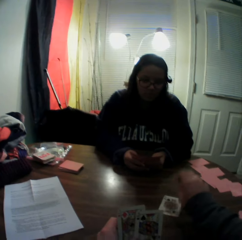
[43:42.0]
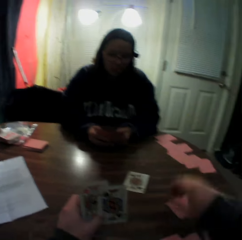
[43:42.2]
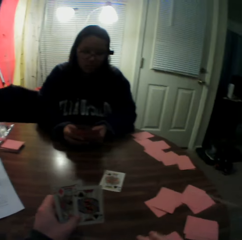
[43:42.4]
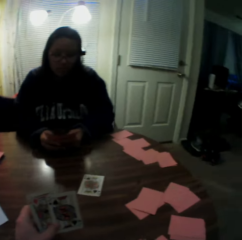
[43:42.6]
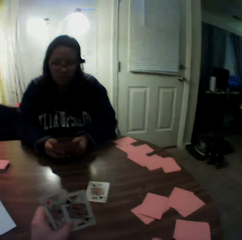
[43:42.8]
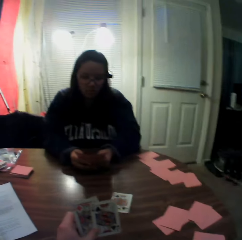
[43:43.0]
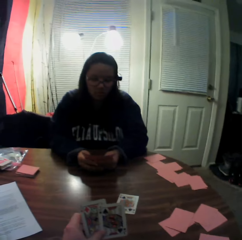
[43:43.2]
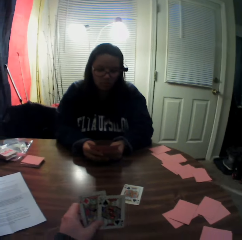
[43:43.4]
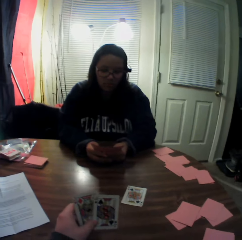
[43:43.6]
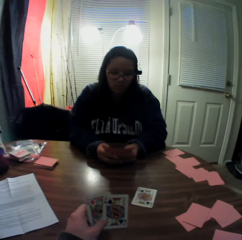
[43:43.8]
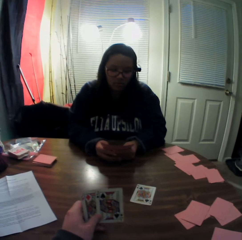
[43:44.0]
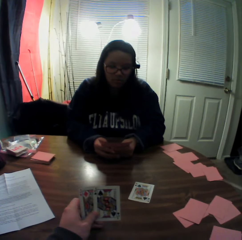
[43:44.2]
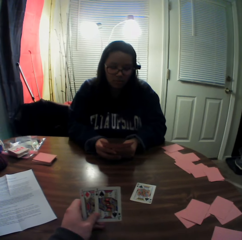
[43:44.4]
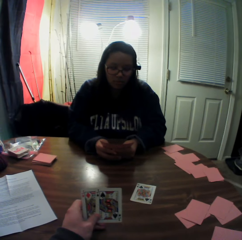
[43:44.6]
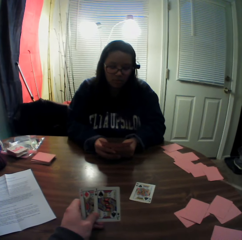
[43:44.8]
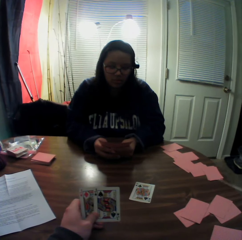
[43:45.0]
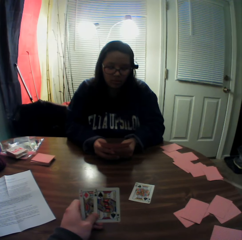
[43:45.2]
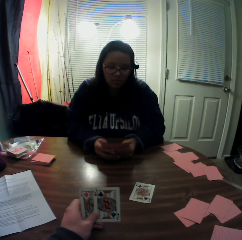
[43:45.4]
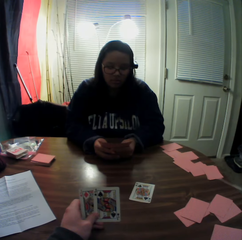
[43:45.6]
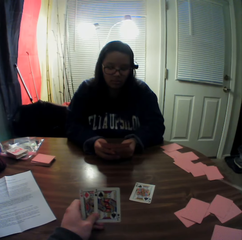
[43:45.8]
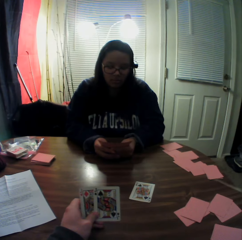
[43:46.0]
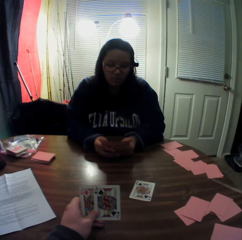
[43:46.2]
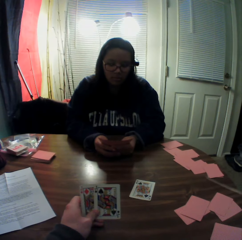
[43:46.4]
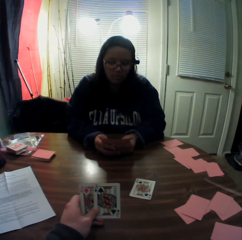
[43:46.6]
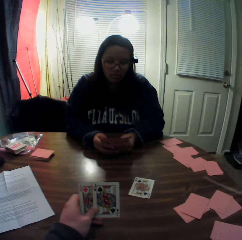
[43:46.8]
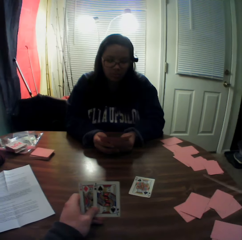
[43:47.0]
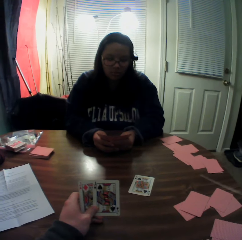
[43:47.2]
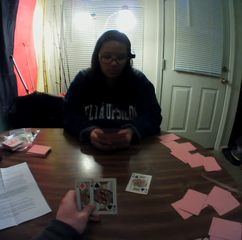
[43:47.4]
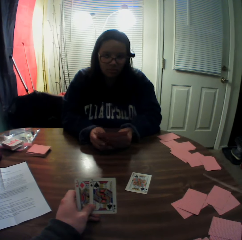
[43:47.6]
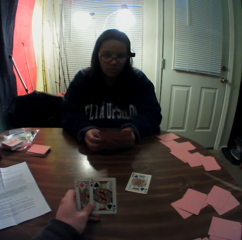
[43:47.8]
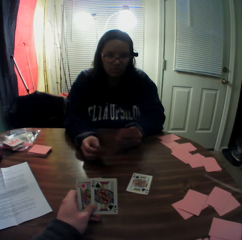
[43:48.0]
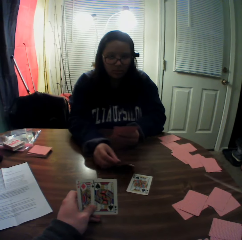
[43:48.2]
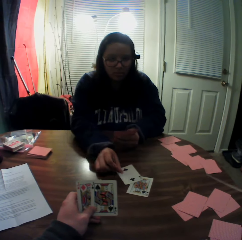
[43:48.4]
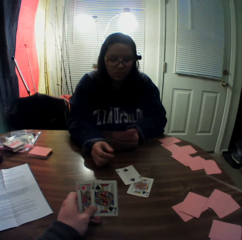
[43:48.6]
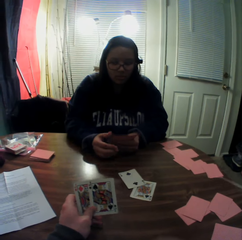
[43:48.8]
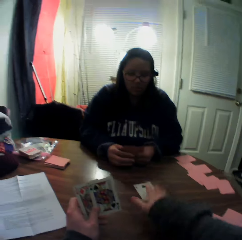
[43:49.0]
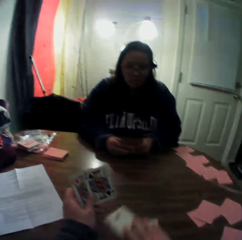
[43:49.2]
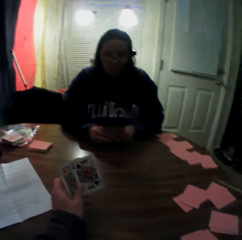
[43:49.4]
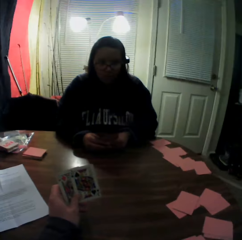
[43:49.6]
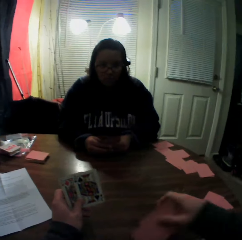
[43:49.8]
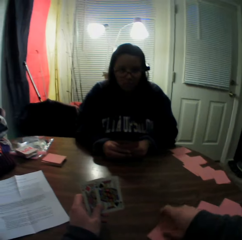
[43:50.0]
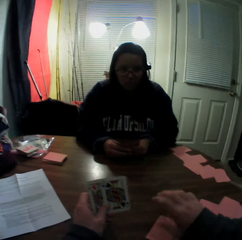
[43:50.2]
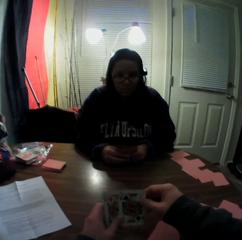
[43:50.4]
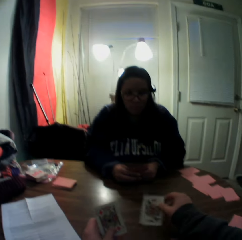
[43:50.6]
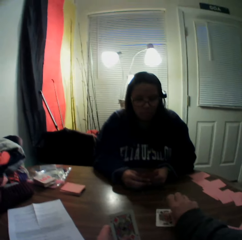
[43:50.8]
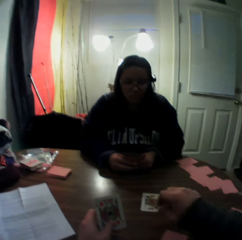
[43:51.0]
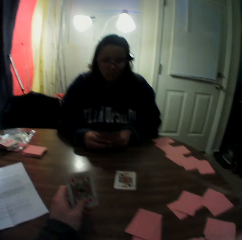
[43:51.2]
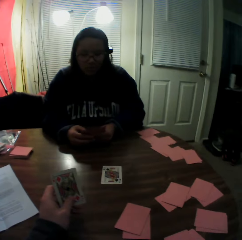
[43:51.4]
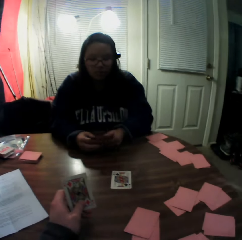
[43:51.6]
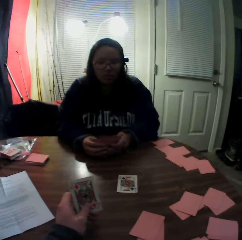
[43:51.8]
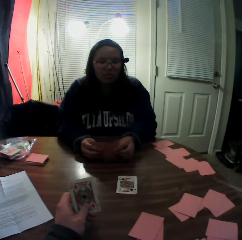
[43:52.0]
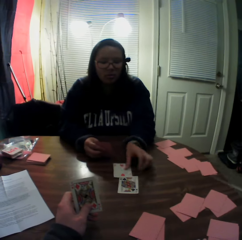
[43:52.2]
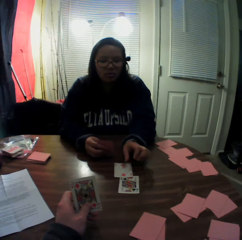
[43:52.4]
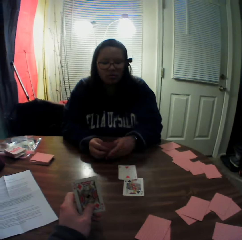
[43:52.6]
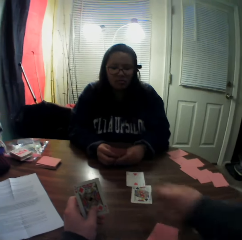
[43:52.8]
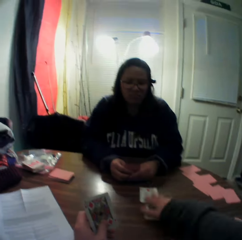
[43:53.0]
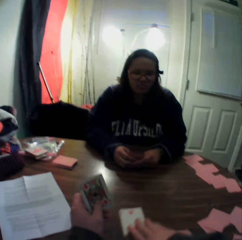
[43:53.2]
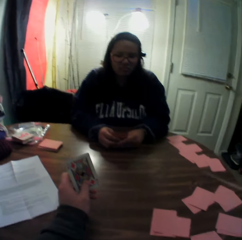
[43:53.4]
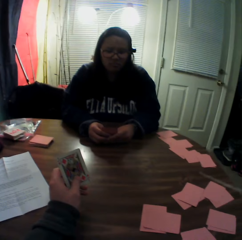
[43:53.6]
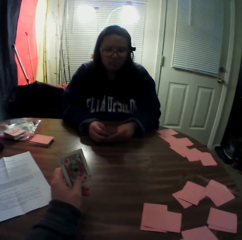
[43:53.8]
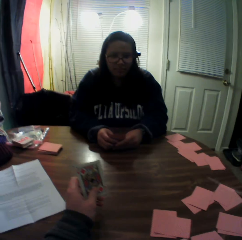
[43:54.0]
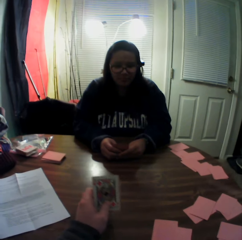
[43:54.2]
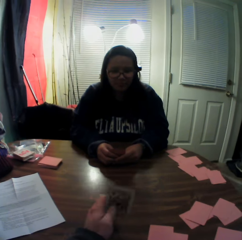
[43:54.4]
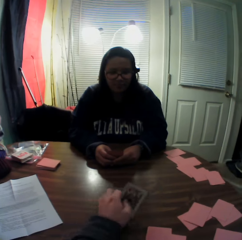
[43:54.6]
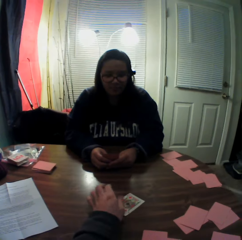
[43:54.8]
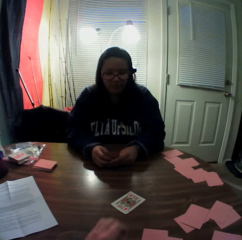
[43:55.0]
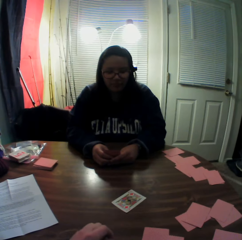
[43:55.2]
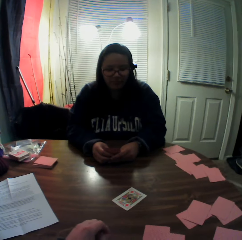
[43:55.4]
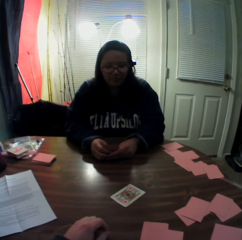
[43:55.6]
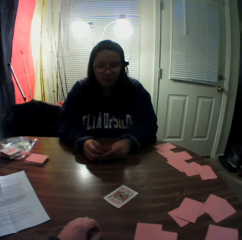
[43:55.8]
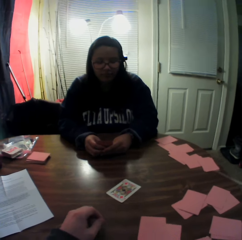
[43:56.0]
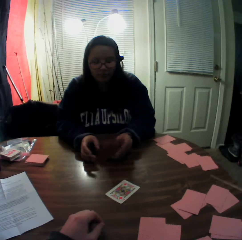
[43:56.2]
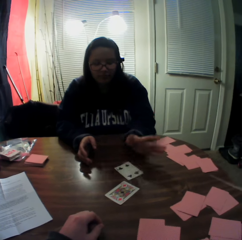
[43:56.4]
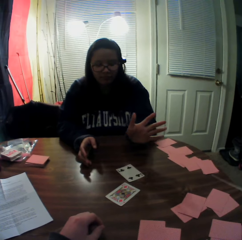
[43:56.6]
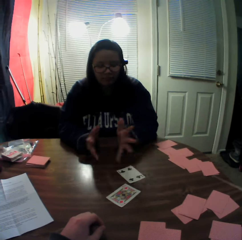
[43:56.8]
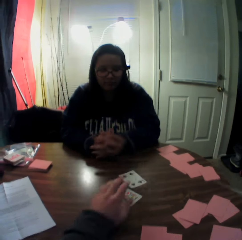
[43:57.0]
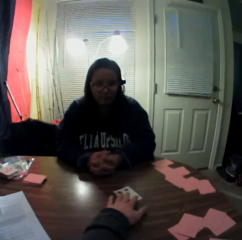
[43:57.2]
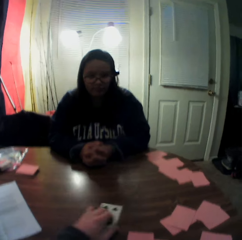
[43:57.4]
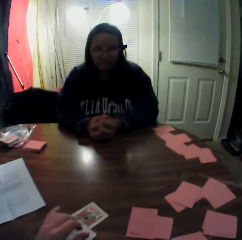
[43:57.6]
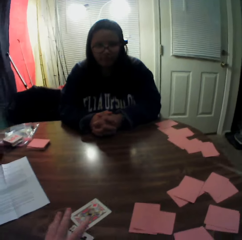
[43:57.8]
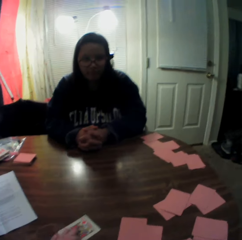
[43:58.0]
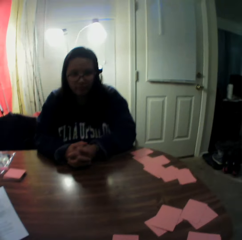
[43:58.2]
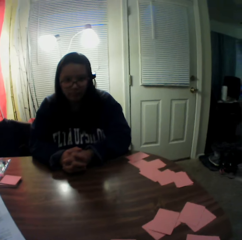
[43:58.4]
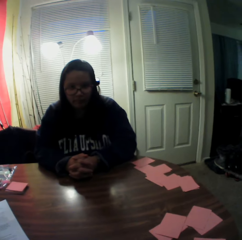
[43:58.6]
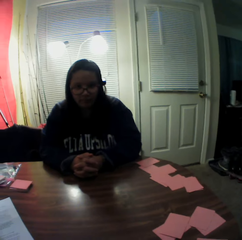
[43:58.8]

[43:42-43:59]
The camera wearer picks a card from the stack of cards in his hands with his right hand. He drops the card onto the table. The woman picks a card from the stack of cards in her hands with her right hand. She places the card onto the table. The camera wearer slides the playing cards on the table. The woman packs the stack of cards on the table with her right hand. She drops the cards onto the table. The camera wearer puts the playing cards on the table. He picks a card from the stack of cards in his hands with his right hand. He drops the card onto the table. The woman picks a card from the stack of cards in her hands with her left hand. She places the card onto the table. The camera wearer packs the stack of cards on the table with his right hand. He slides the playing cards on the table. He drops a card onto the table with his left hand. The woman drops a card onto the table with her right hand. The camera wearer packs the stack of cards on the table with his left hand and slides the playing cards on the table.

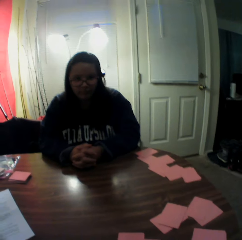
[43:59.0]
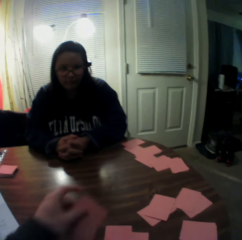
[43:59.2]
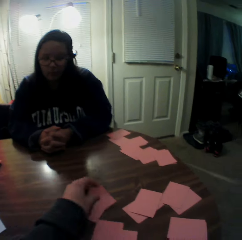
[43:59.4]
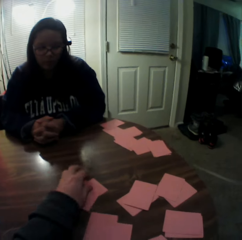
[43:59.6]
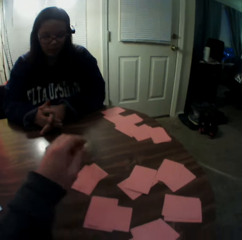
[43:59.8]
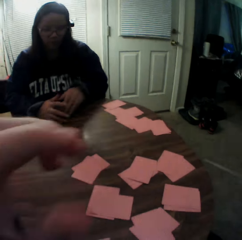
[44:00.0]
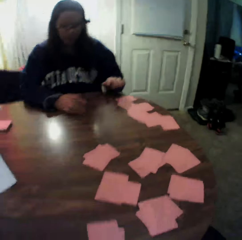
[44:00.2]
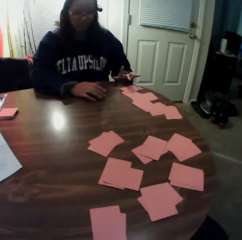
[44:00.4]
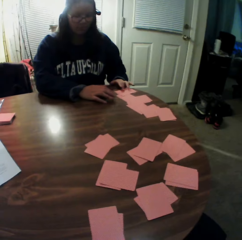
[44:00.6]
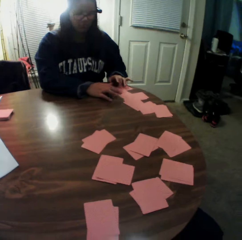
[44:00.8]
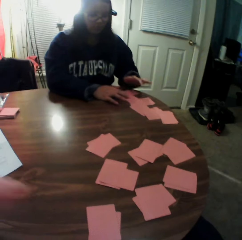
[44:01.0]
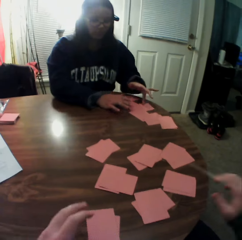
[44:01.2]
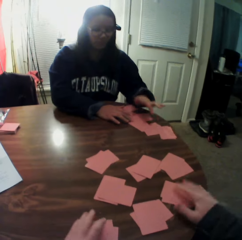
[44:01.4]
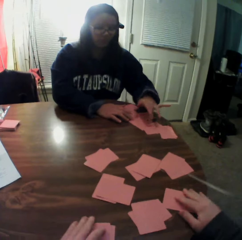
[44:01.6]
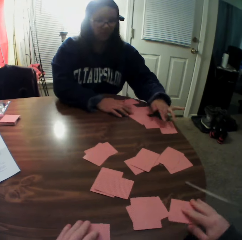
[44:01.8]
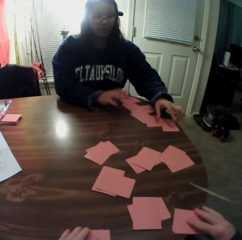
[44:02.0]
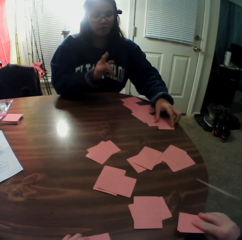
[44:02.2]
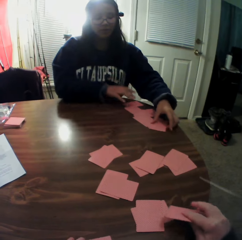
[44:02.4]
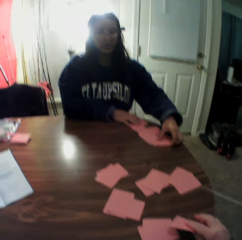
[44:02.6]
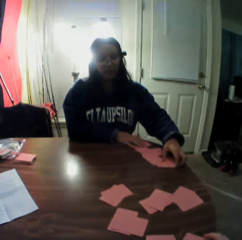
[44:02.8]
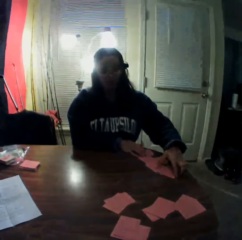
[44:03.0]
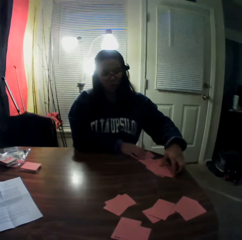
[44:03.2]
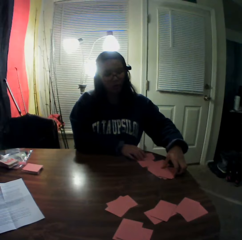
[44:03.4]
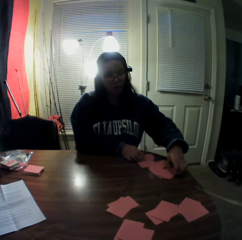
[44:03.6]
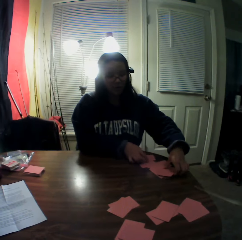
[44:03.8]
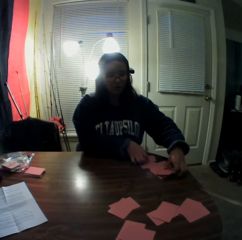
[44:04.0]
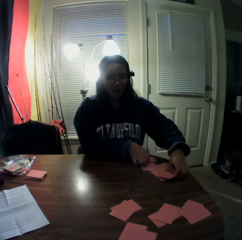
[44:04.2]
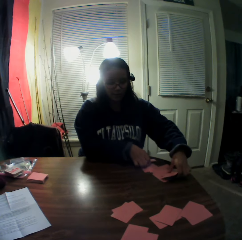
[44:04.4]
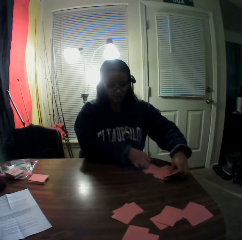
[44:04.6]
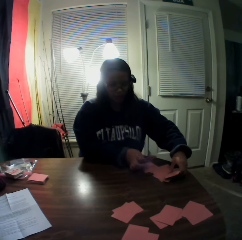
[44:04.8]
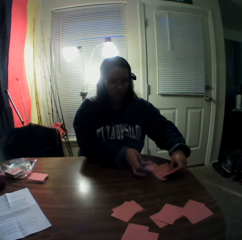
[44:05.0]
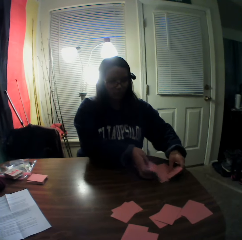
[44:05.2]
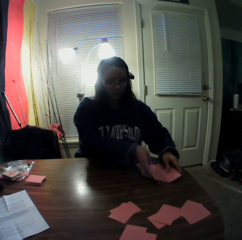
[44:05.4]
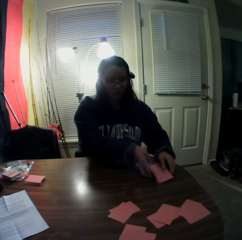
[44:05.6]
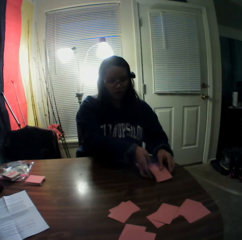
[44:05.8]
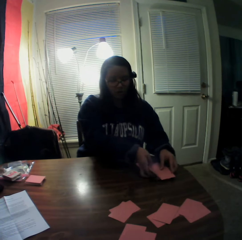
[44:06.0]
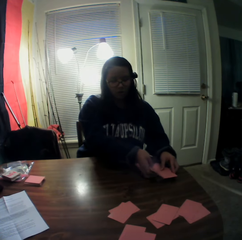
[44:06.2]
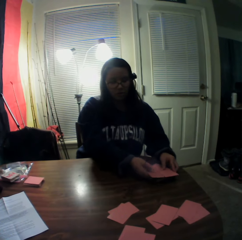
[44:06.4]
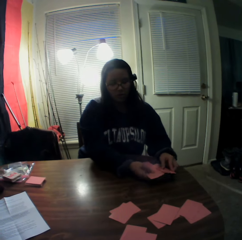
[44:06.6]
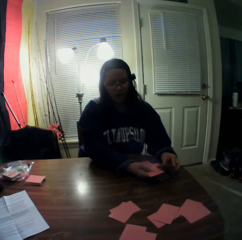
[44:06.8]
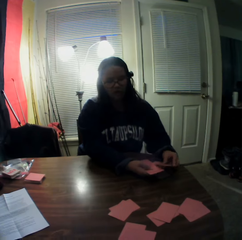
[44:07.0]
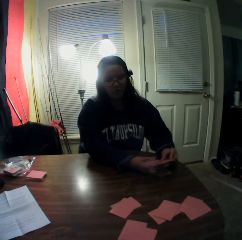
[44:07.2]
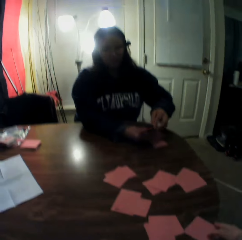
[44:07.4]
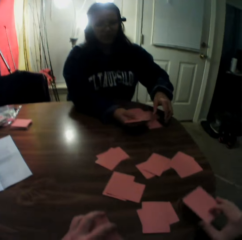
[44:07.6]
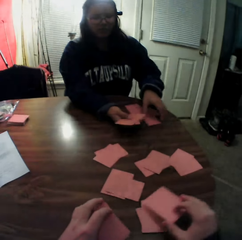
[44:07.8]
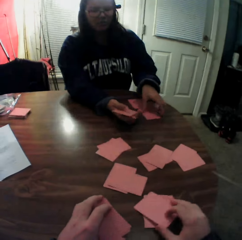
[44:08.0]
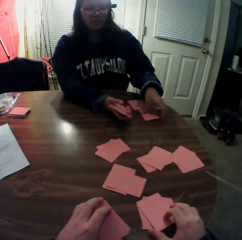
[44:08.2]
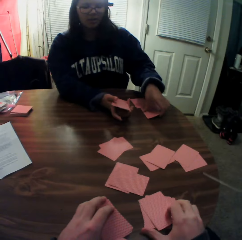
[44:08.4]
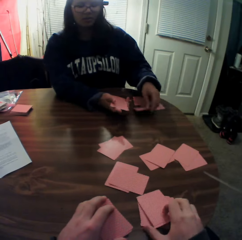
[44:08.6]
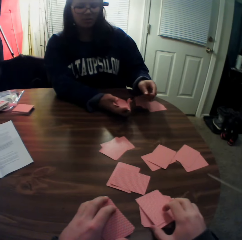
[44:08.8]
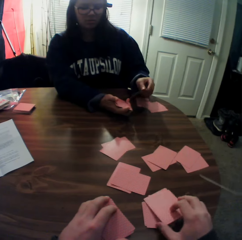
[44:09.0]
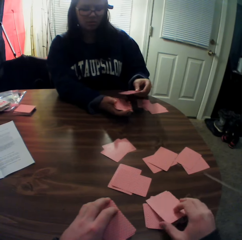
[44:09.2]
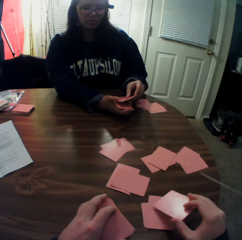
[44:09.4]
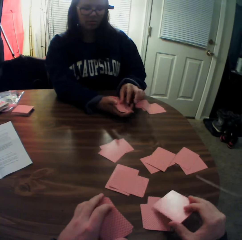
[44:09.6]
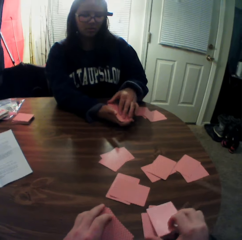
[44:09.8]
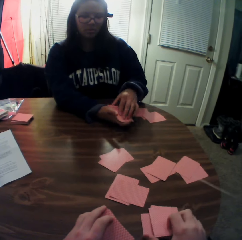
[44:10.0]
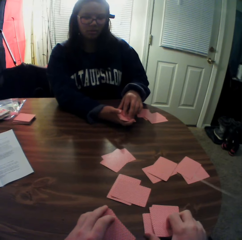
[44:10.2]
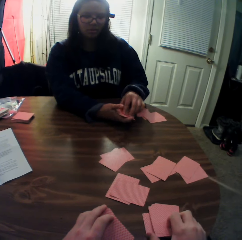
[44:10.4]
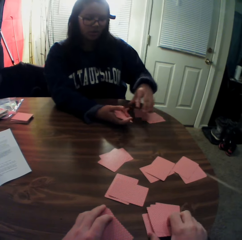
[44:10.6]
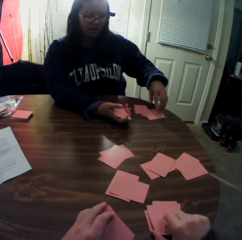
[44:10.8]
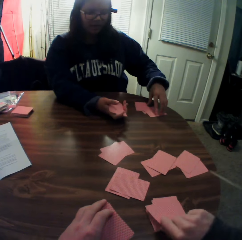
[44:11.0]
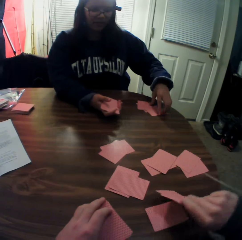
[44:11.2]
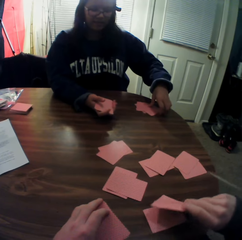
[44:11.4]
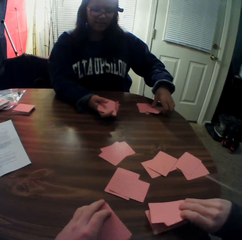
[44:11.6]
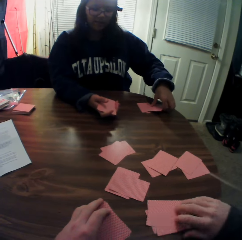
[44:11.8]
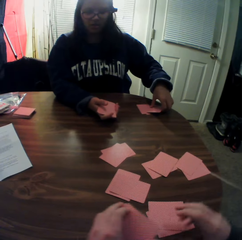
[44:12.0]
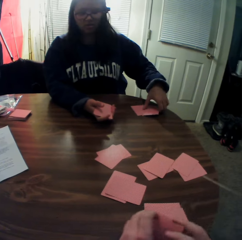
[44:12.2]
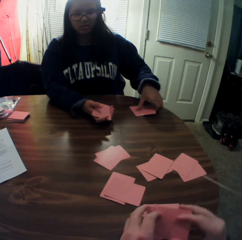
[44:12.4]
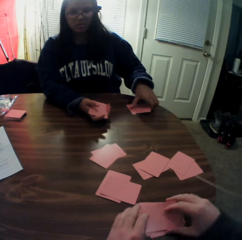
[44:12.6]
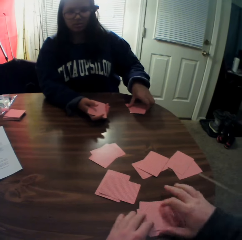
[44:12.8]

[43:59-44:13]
The camera wearer places the cards onto the table. He adjusts the camera on his face. The woman taps the playing cards on the table. The woman counts the cards on the table. The camera wearer packs the stack of cards on the table with both hands and picks the playing cards on the table. The woman packs the stack of cards on the table with both hands. The woman picks the playing cards from the table. The camera wearer picks a playing card from the table. The woman picks a playing card from the table. The camera wearer moves the playing cards on the table. The woman picks the playing cards from the table.
